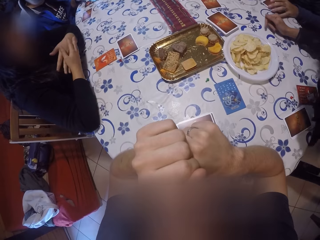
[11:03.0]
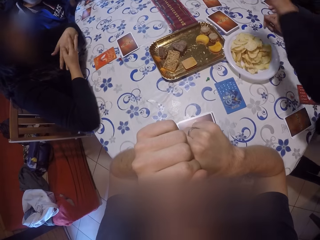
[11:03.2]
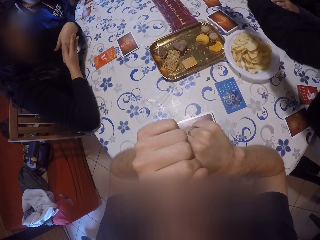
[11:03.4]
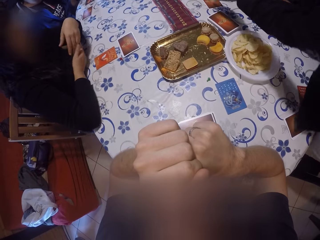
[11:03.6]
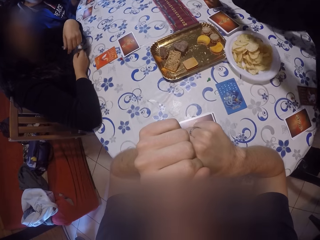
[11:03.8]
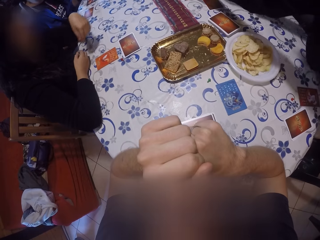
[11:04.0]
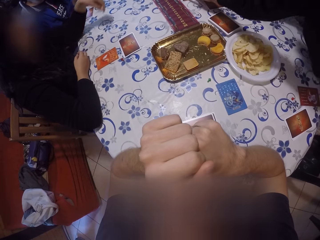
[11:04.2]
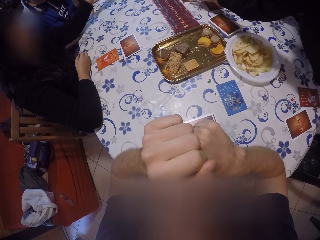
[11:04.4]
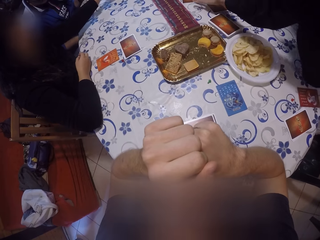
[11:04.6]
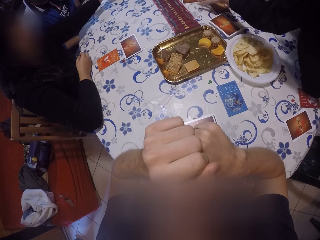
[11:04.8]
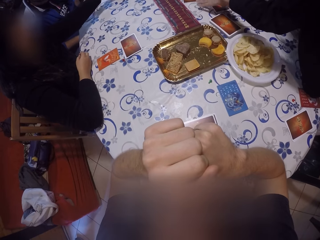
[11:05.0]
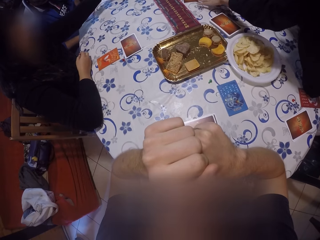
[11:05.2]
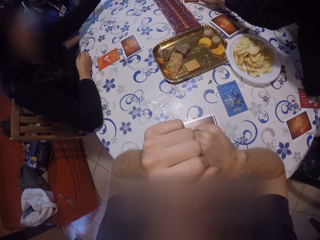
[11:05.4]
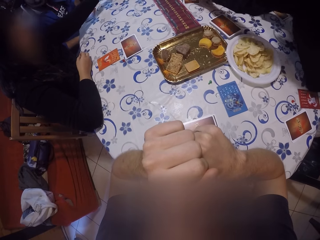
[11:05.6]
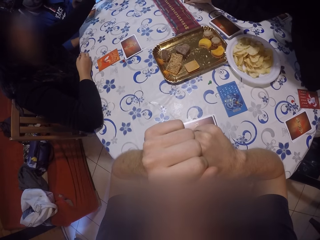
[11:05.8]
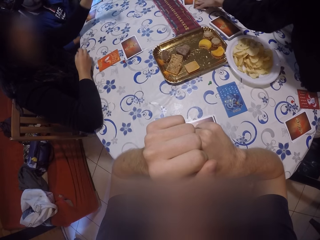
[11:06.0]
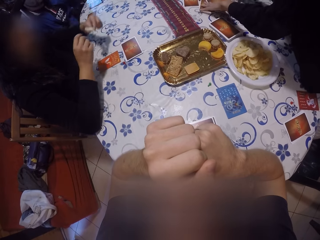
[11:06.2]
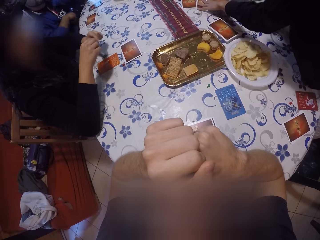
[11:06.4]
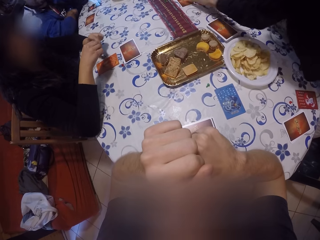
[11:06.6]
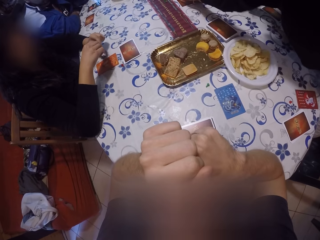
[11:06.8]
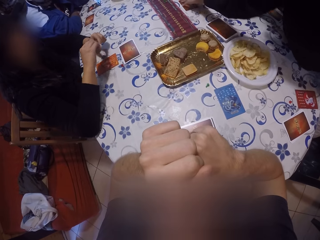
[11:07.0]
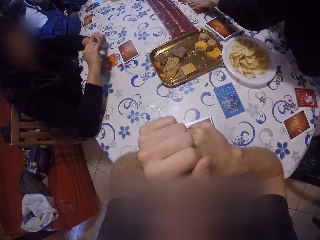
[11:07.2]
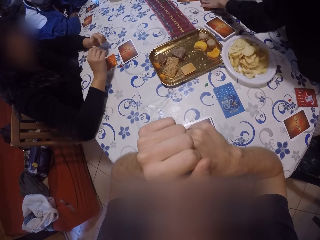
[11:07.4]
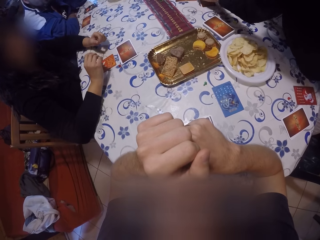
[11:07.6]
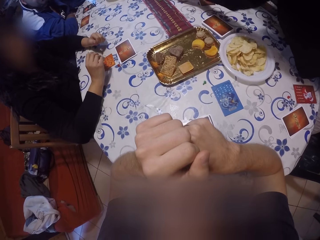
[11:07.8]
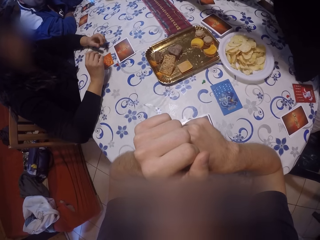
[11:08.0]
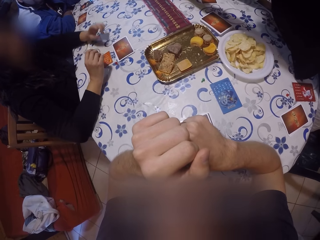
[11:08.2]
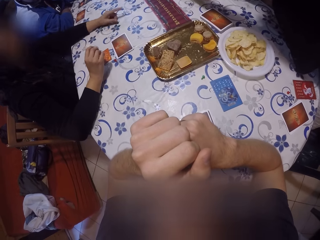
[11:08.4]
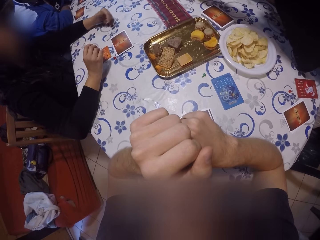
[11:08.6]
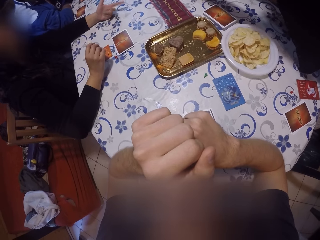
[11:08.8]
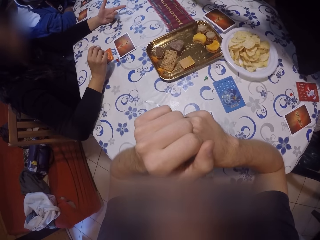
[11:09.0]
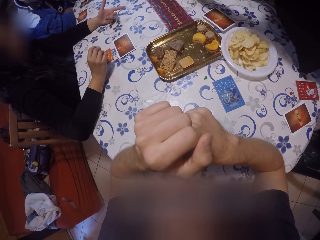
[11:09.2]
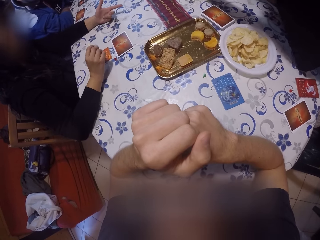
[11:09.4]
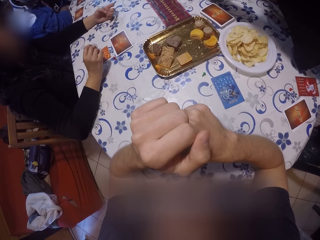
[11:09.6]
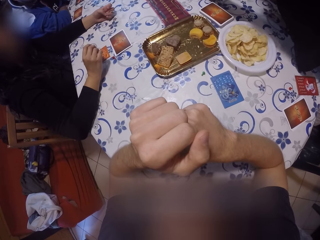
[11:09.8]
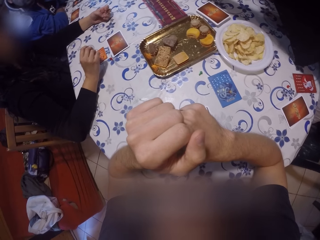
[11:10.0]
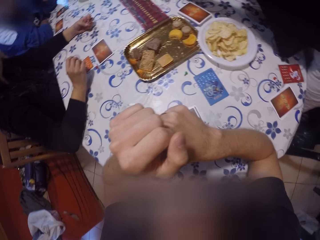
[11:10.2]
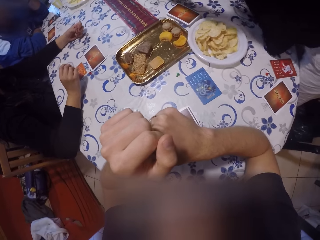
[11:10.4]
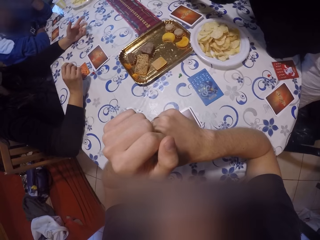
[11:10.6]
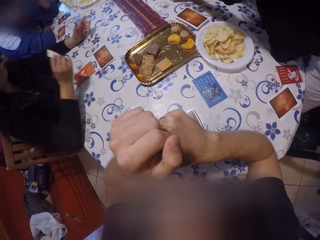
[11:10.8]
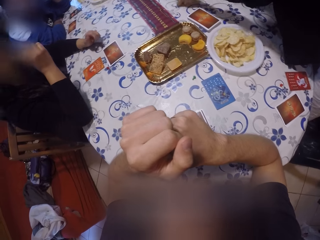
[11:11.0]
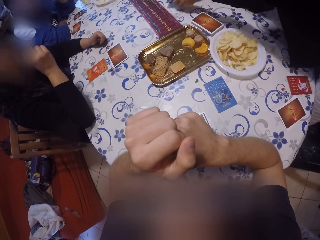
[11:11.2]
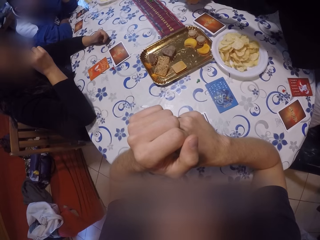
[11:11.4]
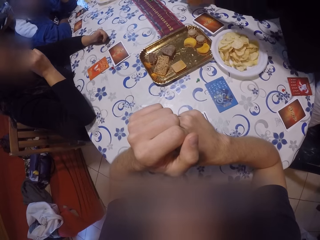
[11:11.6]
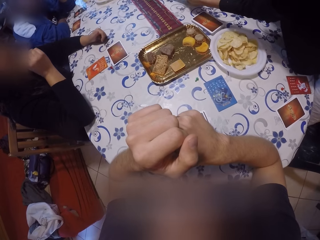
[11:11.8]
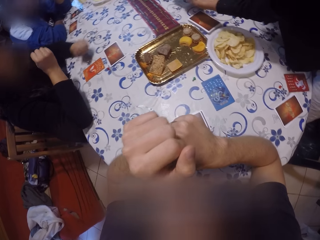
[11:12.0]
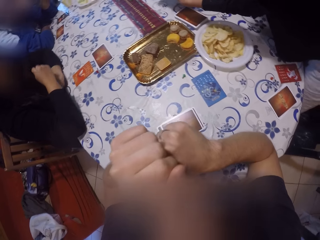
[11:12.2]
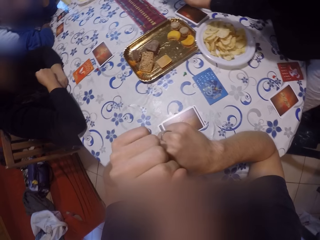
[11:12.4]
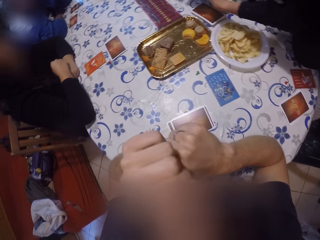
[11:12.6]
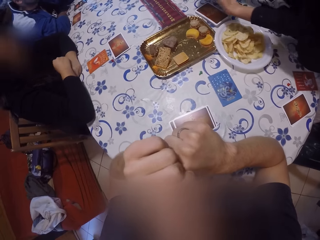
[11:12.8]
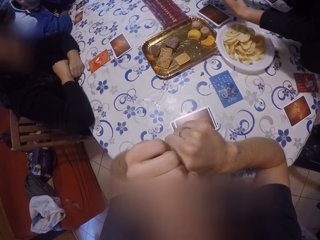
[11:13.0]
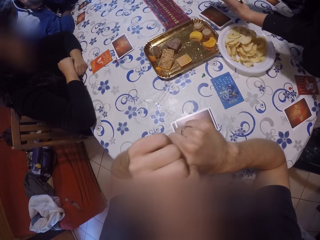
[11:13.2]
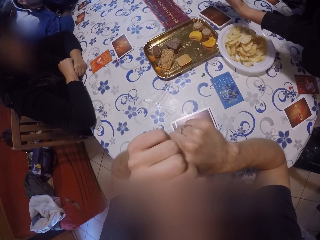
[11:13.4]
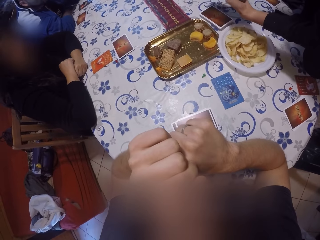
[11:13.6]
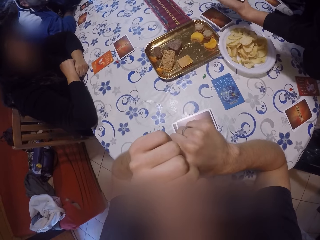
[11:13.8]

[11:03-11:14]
A woman stands. Another woman rubs her hands together. The other woman reaches for snacks on the table with her left hand. The first woman mixes the cards on the table. The other woman passes the crisps to her left hand, and points at the cards on the table. The camera wearer looks around the table. The other woman eats the snacks with her right hand.

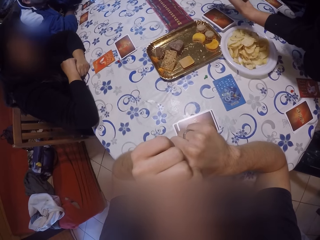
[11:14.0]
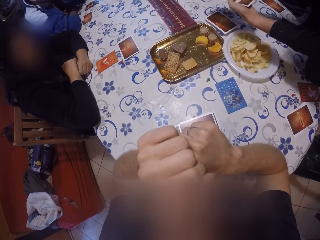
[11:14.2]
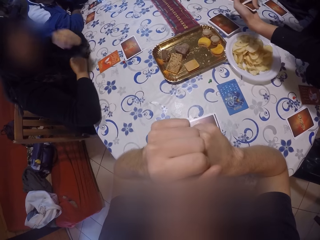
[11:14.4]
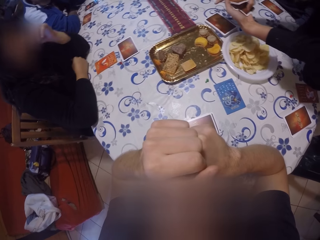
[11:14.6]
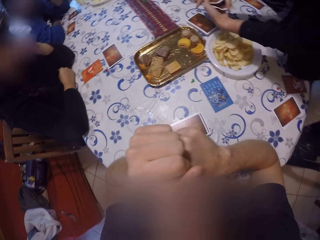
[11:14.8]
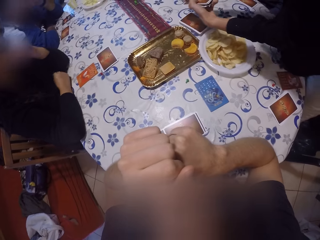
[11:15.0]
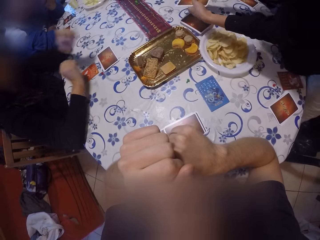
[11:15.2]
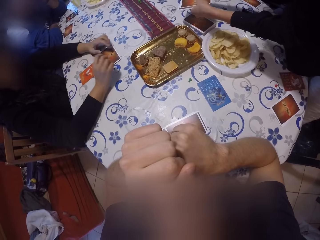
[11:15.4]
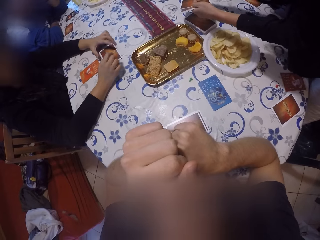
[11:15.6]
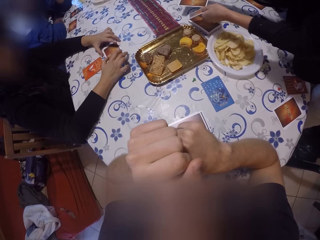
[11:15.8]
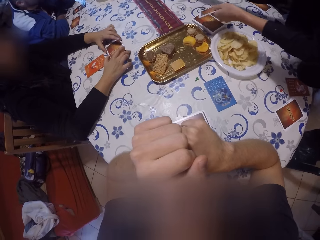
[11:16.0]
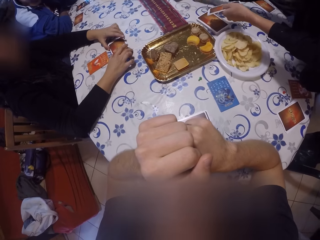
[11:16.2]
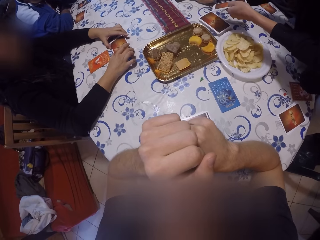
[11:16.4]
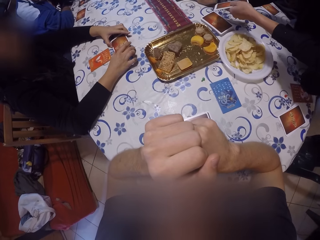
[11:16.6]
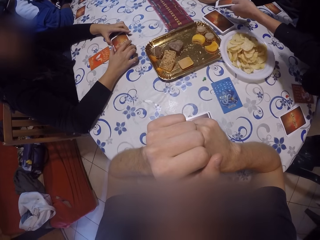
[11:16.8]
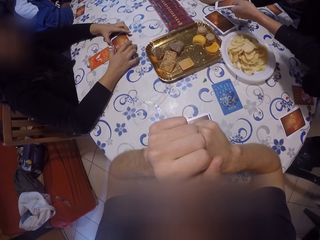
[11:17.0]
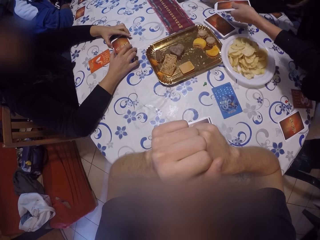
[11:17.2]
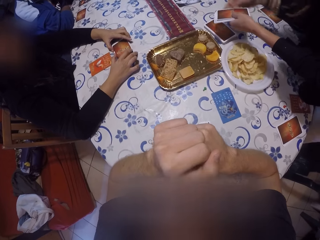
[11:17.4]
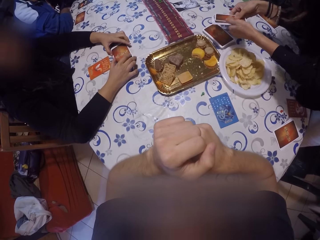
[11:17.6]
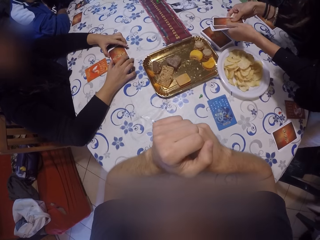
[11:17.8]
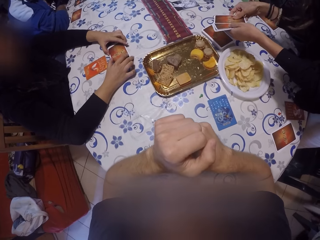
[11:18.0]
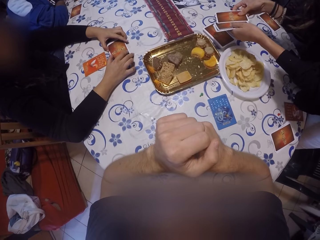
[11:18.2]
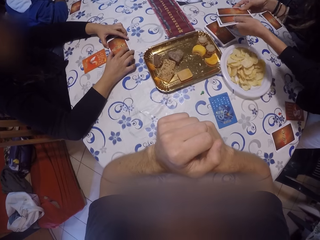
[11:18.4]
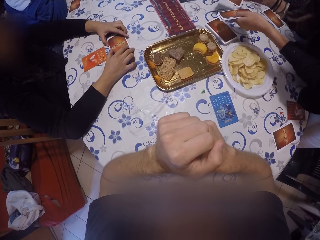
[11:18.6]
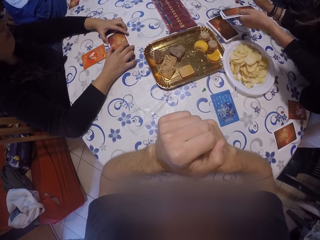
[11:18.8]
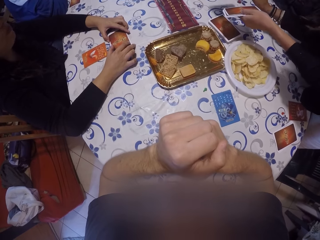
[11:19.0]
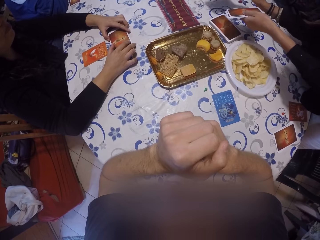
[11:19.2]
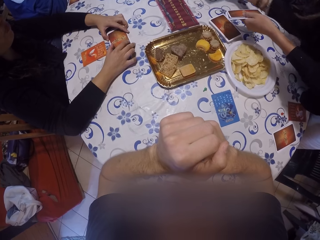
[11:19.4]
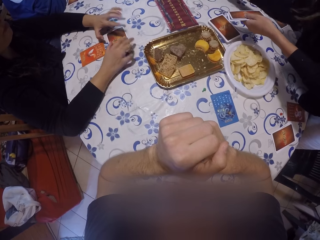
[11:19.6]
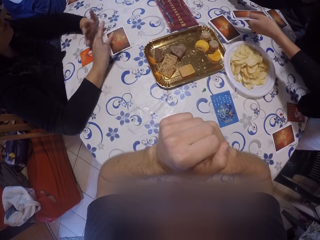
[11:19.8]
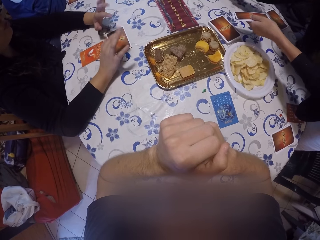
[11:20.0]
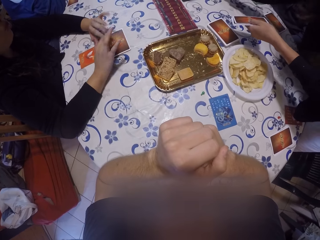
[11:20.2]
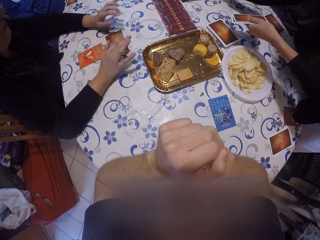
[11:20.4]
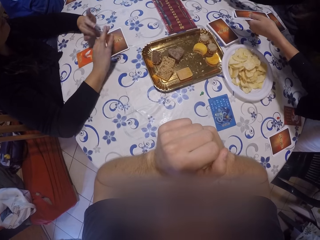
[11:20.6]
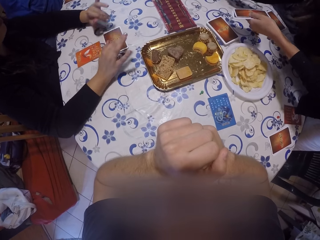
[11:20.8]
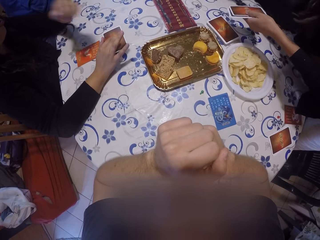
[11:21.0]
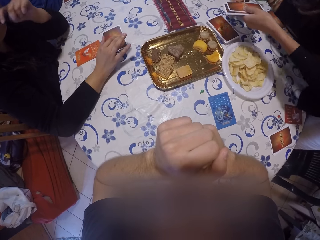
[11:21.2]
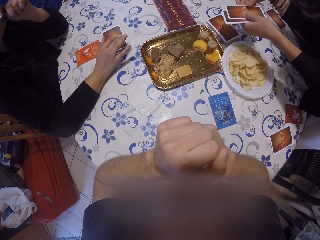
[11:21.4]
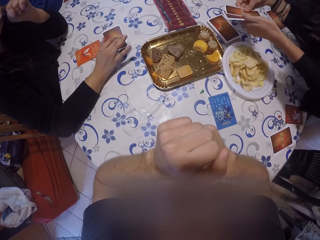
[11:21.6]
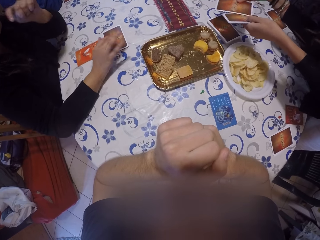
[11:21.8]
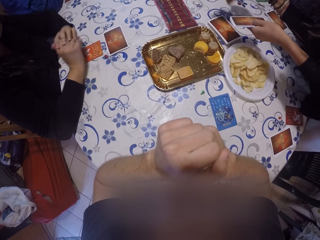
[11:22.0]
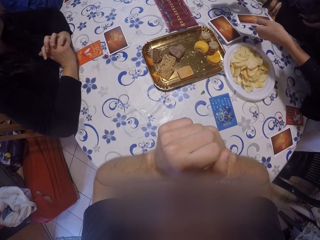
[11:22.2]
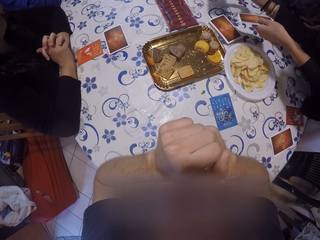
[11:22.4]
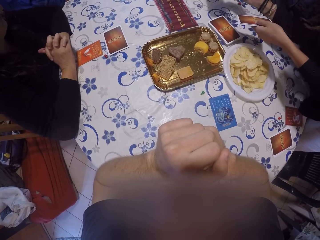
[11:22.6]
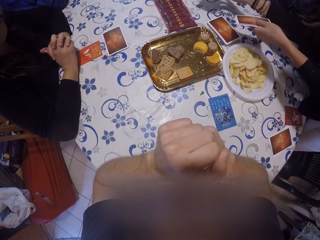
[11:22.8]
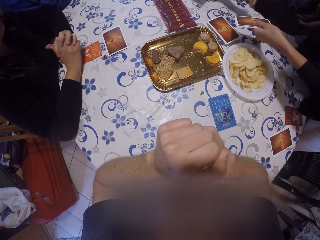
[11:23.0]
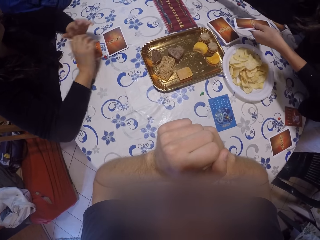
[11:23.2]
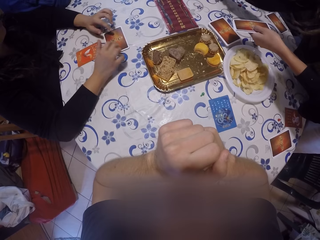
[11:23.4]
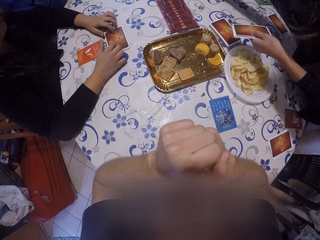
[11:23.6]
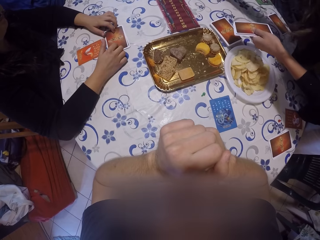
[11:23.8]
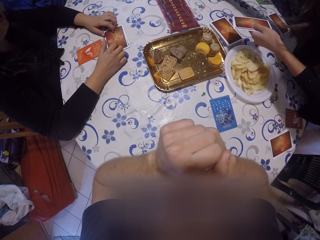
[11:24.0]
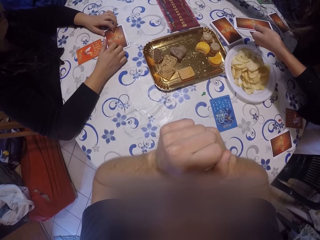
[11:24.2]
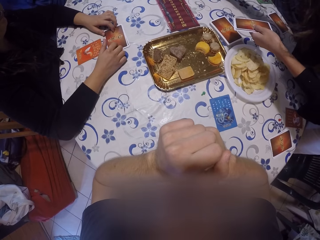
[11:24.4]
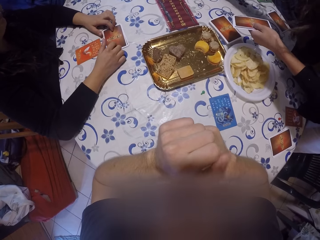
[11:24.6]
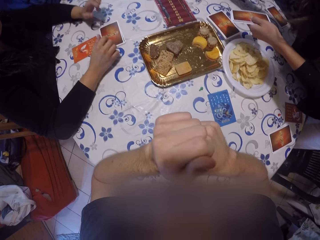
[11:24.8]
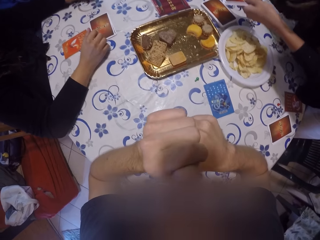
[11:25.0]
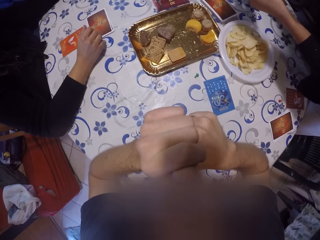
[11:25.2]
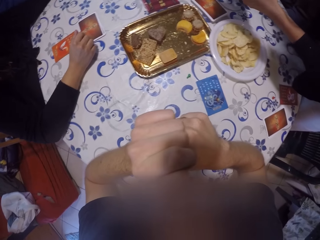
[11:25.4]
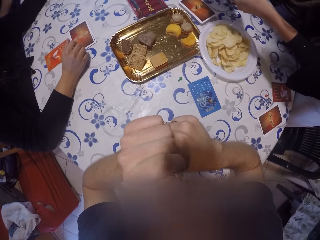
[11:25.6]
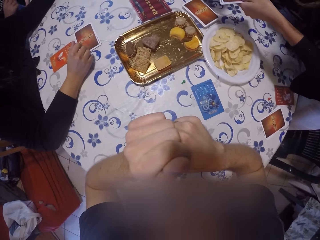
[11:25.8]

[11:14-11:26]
A woman picks a card from the others. Another woman adjusts the cards on the table with both hands. The first woman places the card on the table. She picks a card from the others. The other woman gestures at the first woman. The first woman picks a card from the others. The other woman places her hands on the cards.
